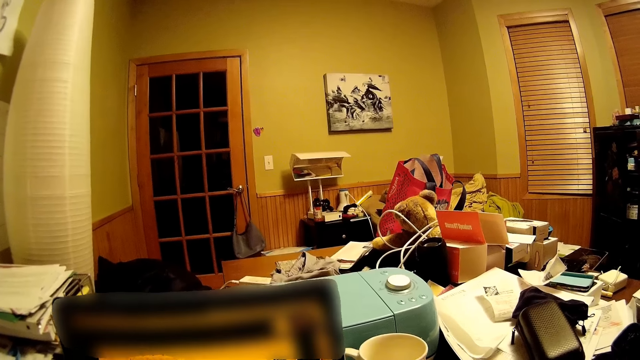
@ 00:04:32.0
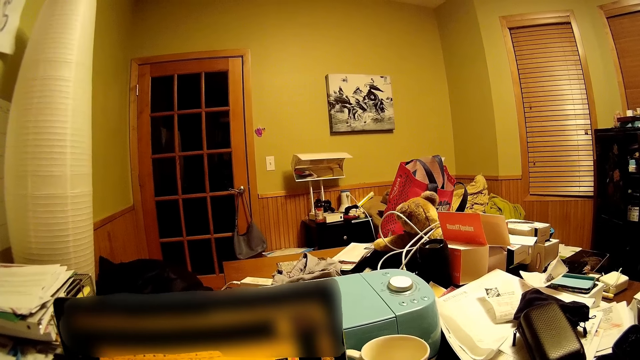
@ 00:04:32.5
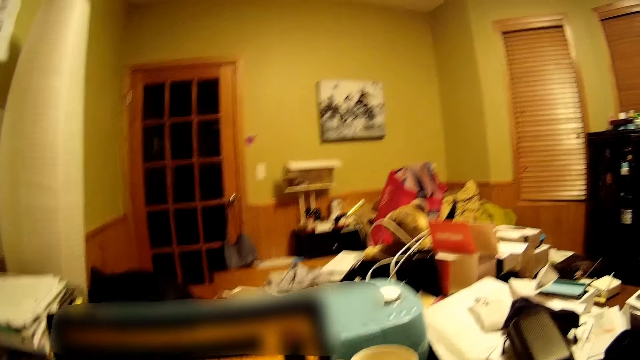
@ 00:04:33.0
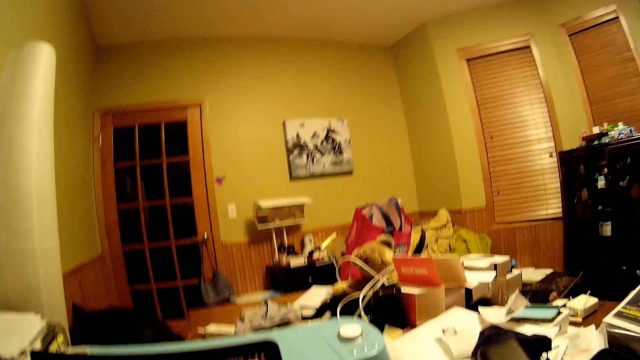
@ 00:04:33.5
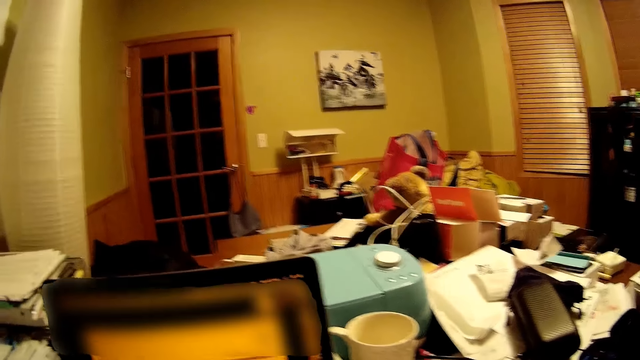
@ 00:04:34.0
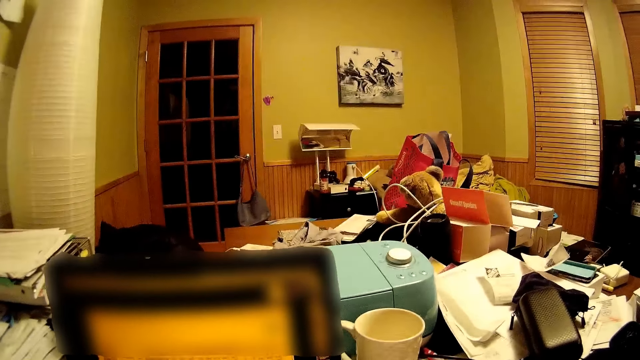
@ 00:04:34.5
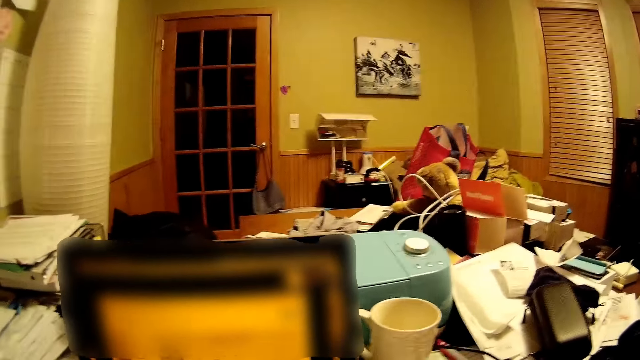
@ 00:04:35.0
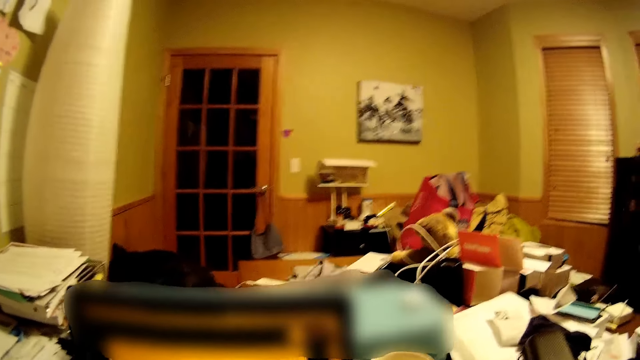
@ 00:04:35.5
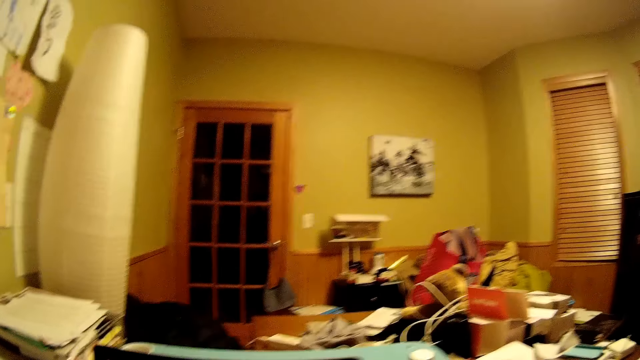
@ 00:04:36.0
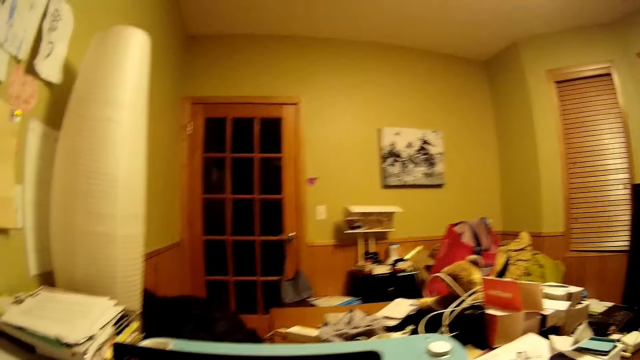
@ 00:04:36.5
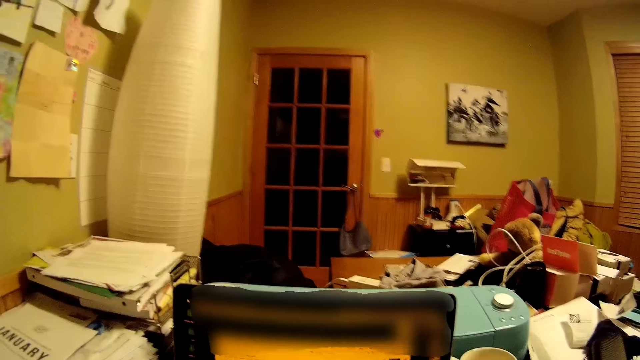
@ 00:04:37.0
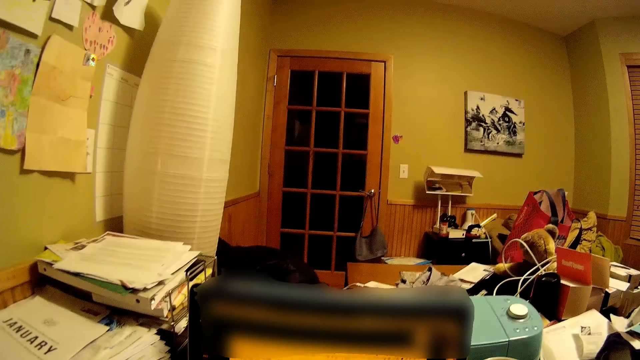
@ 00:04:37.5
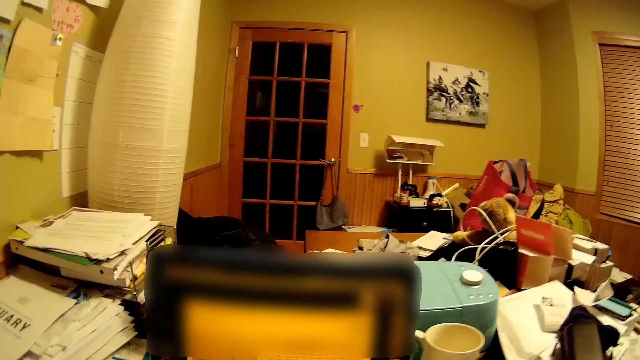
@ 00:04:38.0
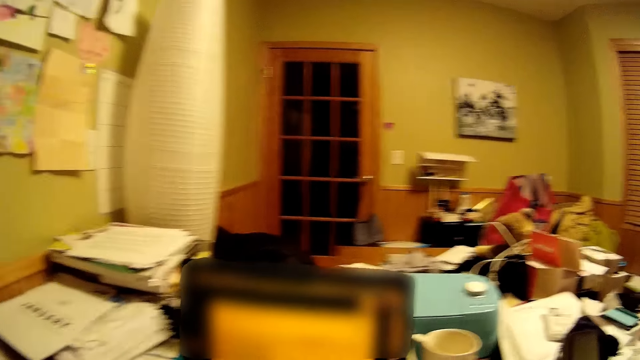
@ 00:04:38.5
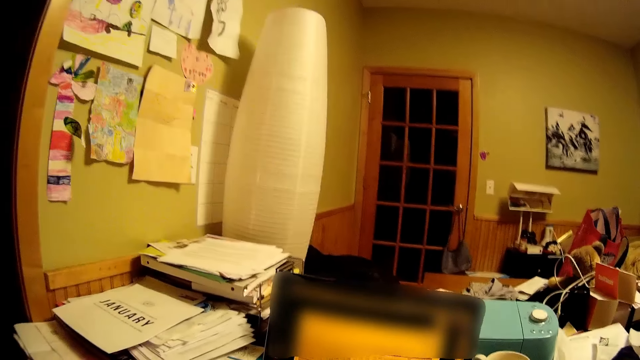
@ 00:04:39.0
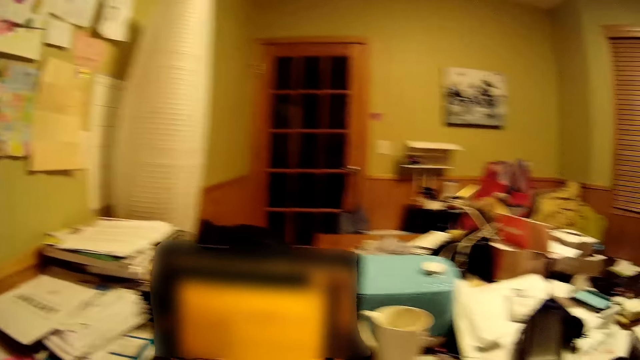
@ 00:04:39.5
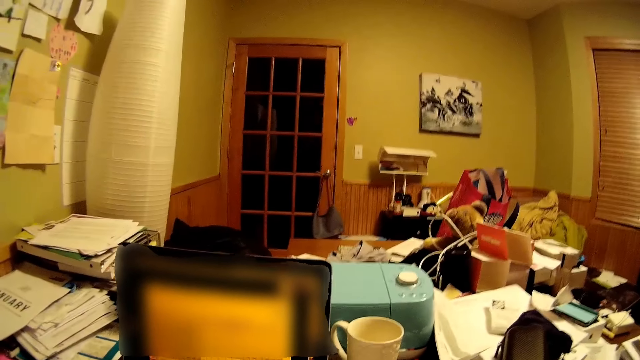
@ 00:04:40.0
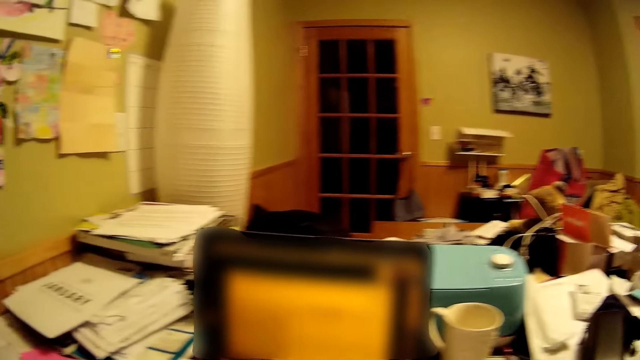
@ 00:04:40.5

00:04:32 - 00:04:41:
The camera wearer stares at the computer.

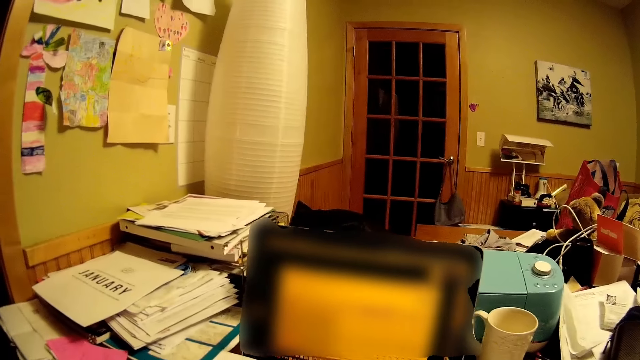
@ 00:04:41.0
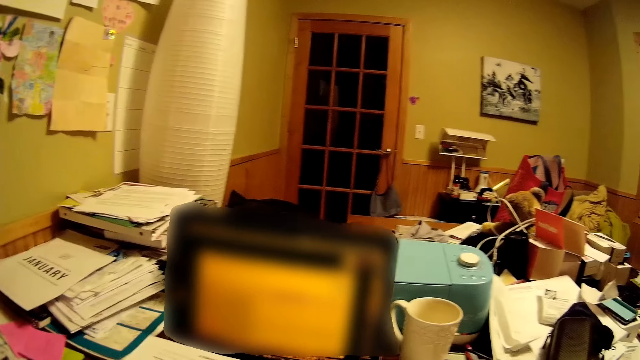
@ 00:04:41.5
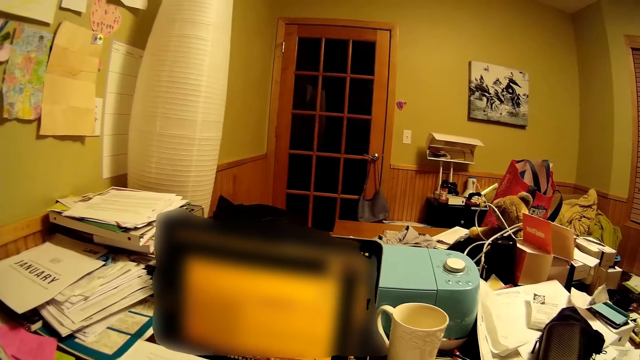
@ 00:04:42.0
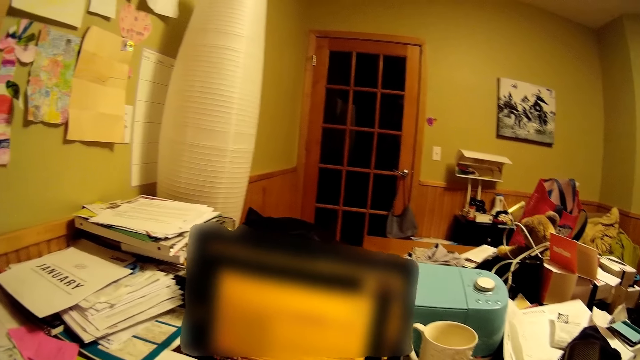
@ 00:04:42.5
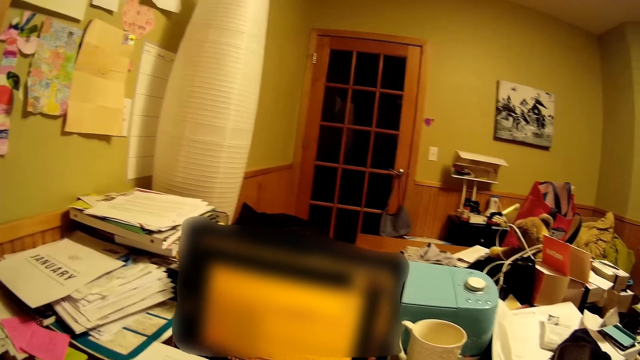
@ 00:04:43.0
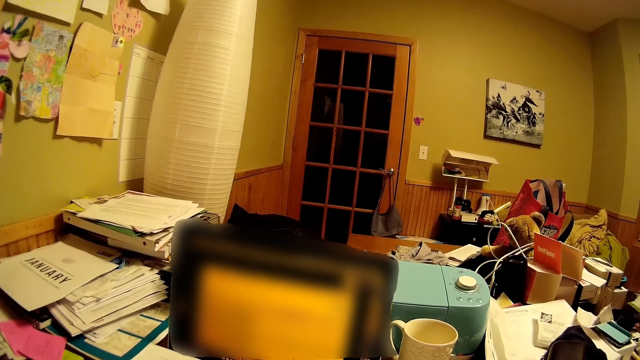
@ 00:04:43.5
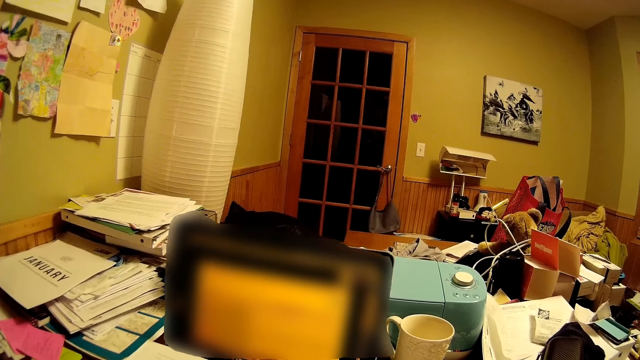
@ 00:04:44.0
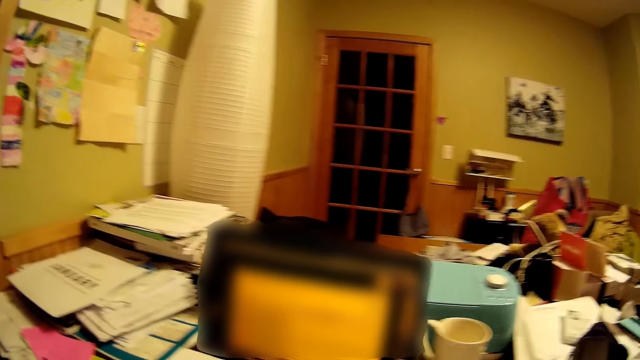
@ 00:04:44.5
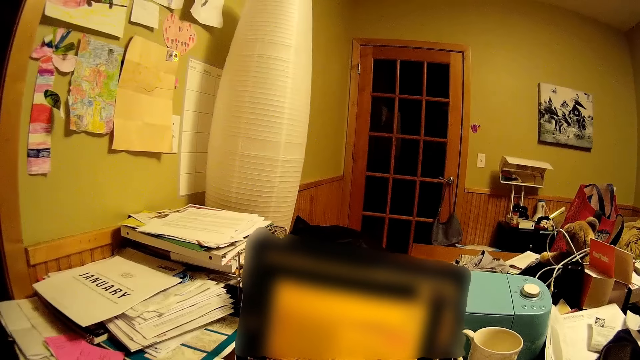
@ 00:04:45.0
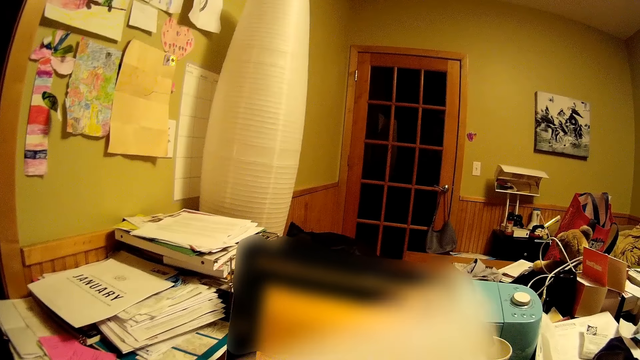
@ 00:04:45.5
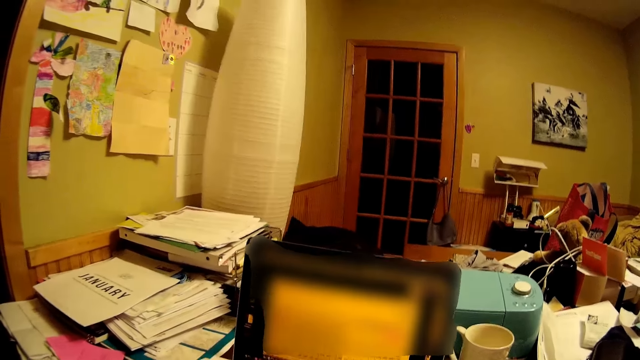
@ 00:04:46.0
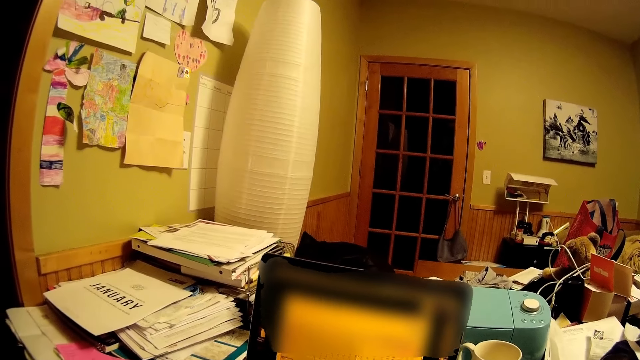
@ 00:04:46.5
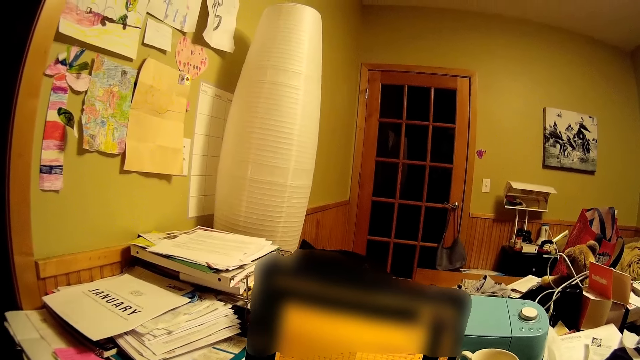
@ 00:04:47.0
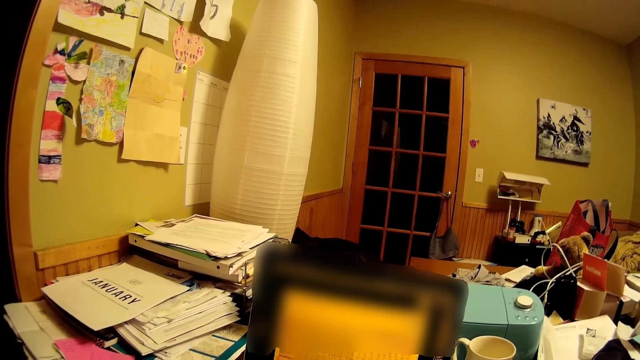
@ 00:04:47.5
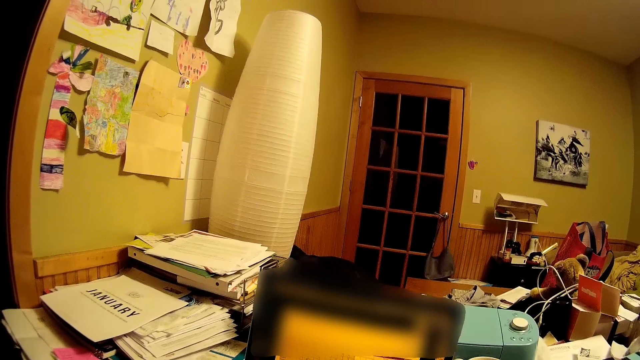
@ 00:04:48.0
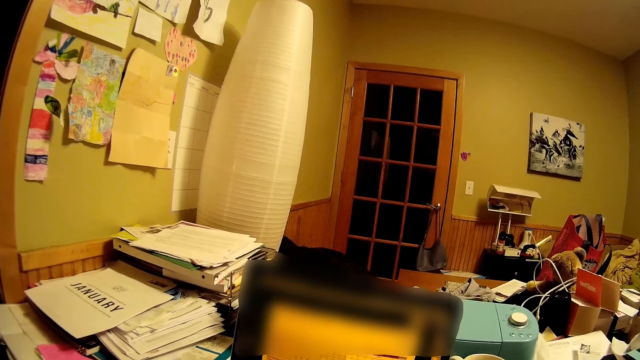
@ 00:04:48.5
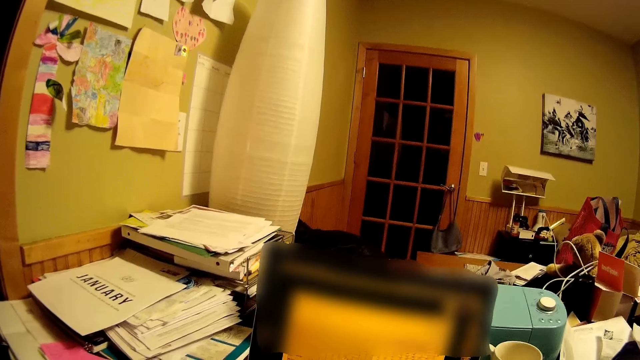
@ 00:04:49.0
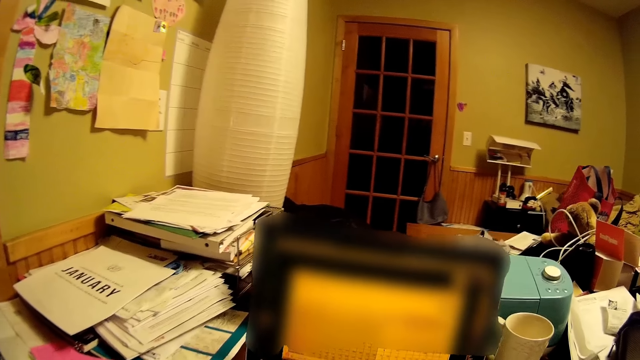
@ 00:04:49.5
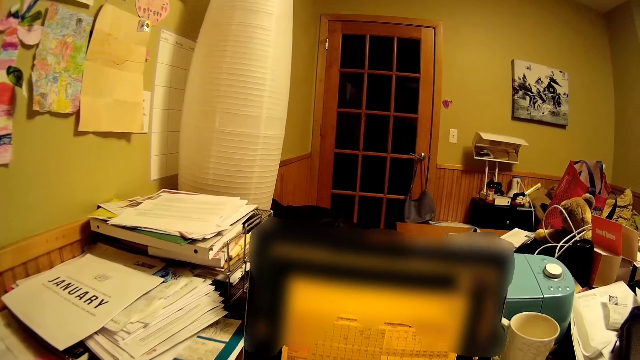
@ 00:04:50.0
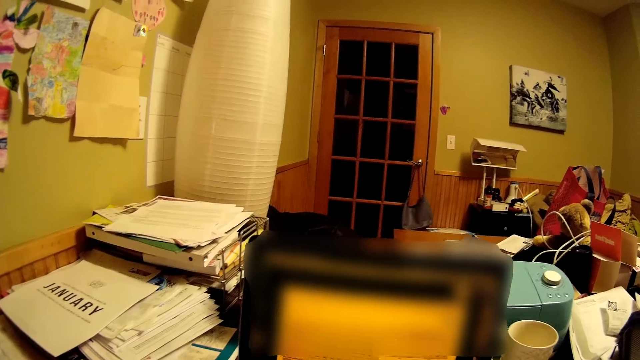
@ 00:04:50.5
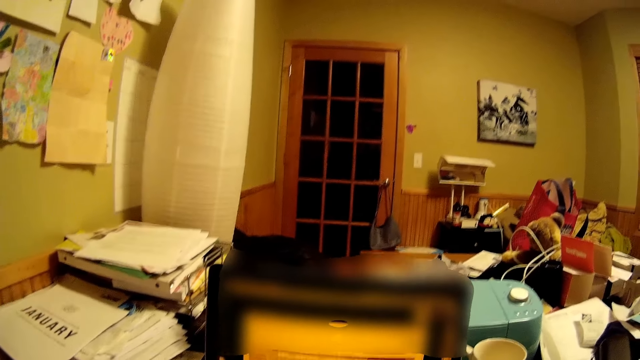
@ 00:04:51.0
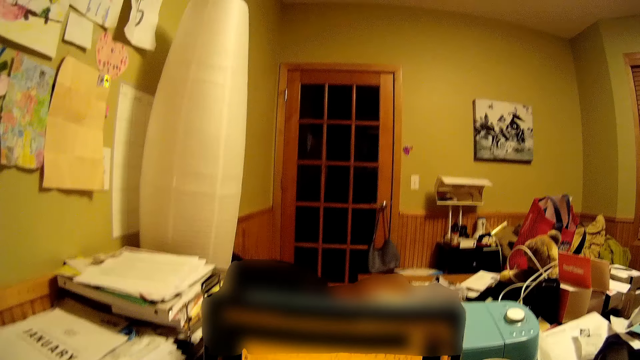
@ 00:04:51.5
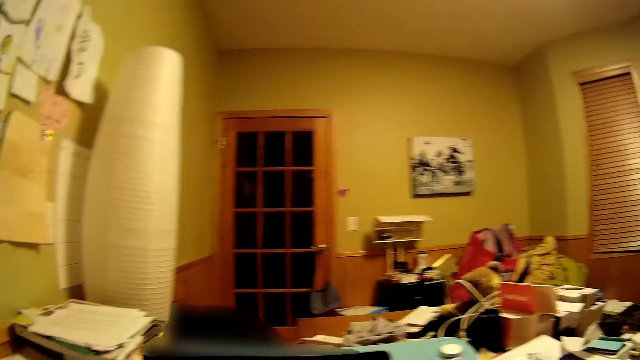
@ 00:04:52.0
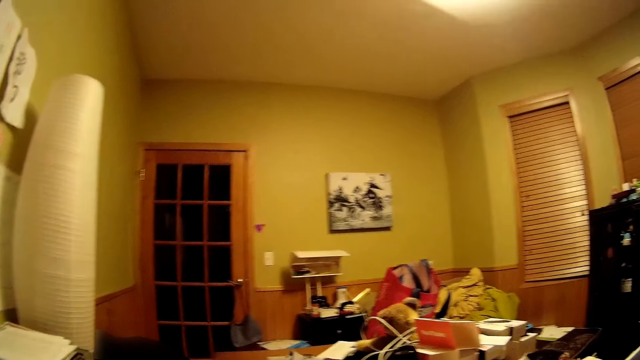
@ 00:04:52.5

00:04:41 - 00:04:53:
The camera wearer stares at the room. They look into the computer. They put a paper on the table. They do something.
